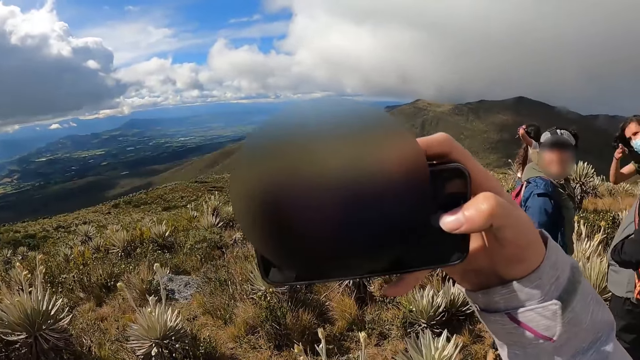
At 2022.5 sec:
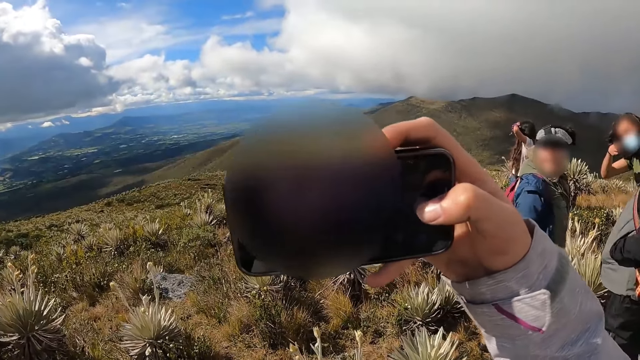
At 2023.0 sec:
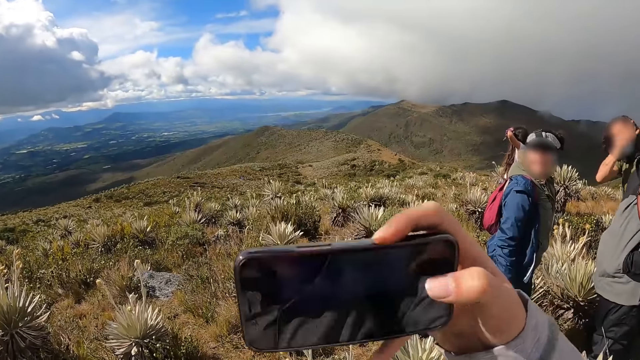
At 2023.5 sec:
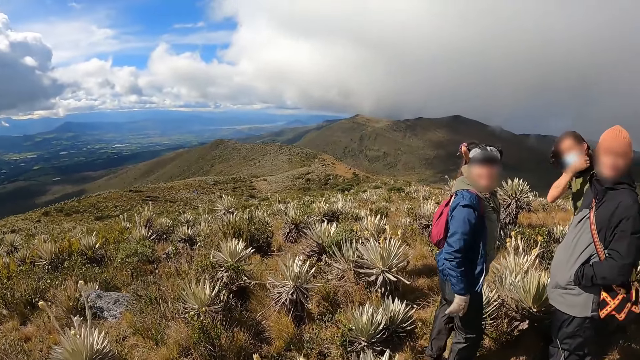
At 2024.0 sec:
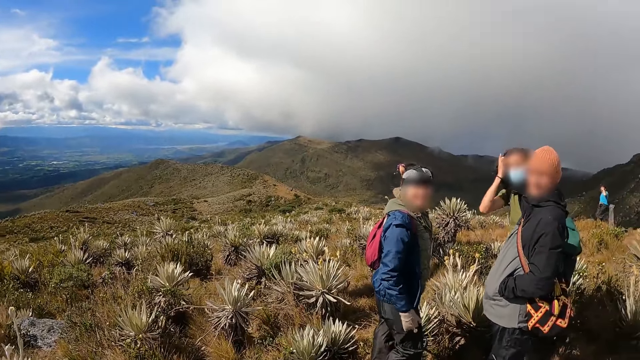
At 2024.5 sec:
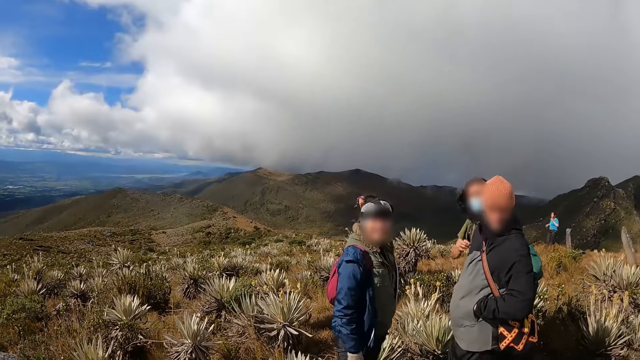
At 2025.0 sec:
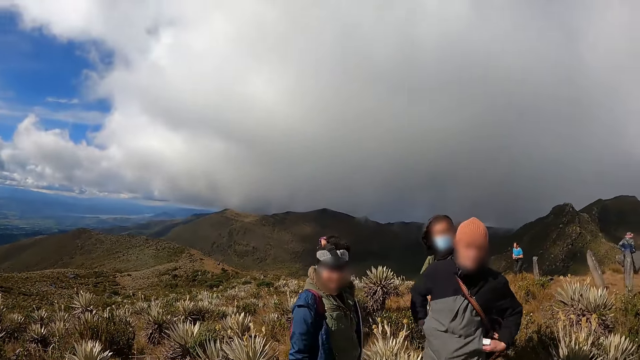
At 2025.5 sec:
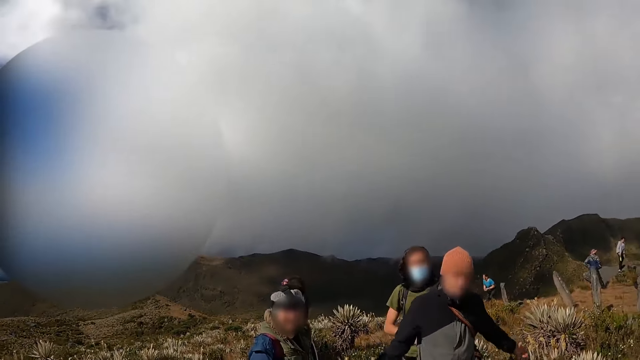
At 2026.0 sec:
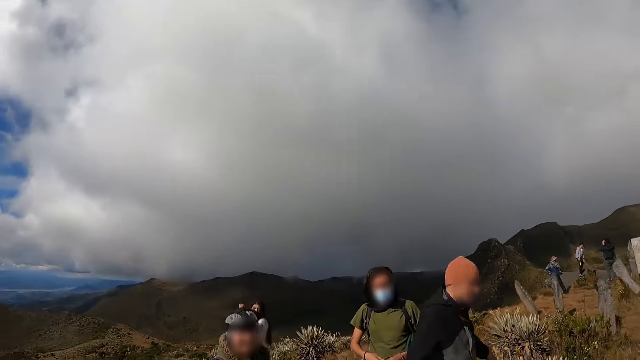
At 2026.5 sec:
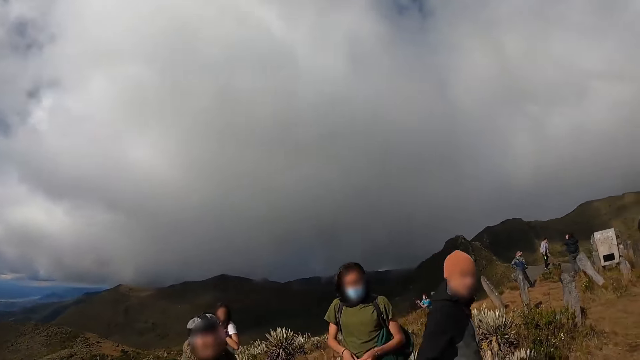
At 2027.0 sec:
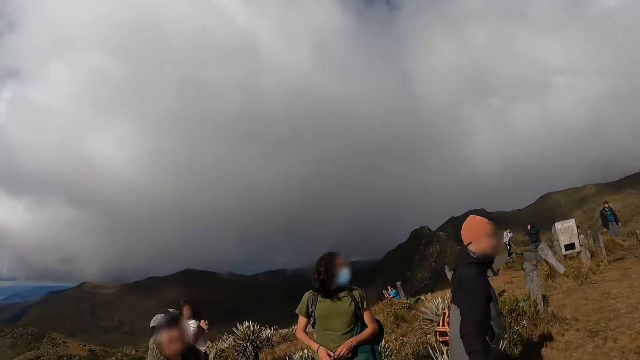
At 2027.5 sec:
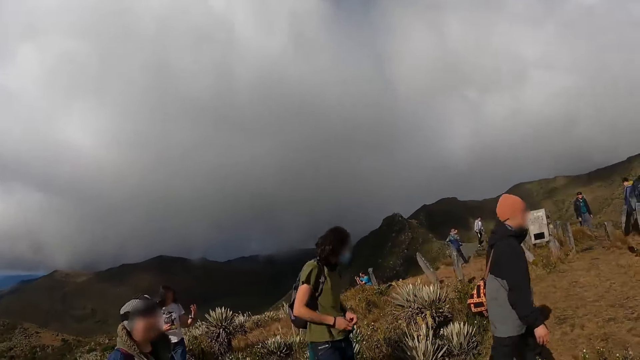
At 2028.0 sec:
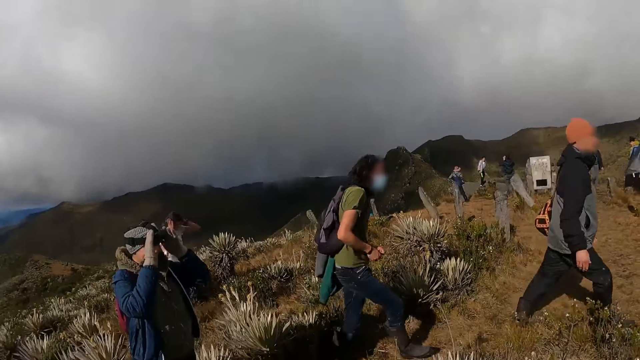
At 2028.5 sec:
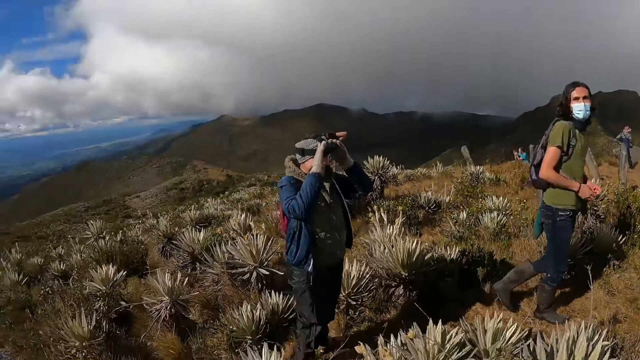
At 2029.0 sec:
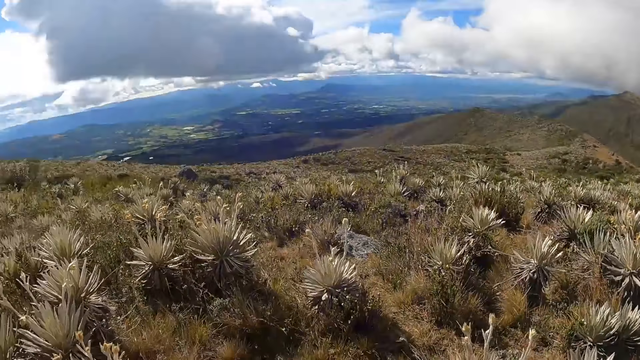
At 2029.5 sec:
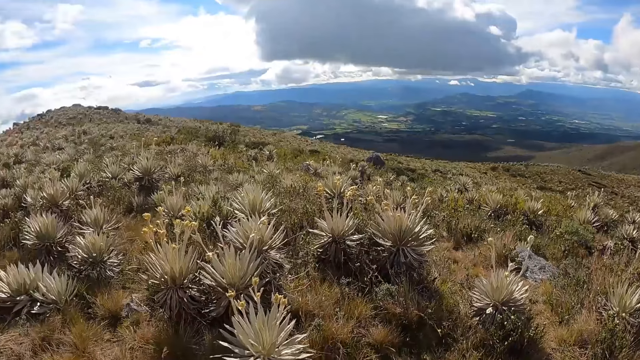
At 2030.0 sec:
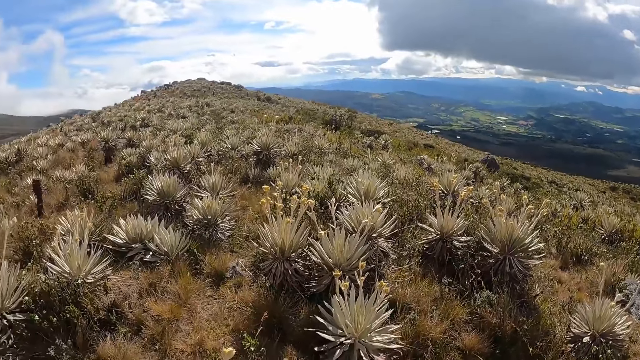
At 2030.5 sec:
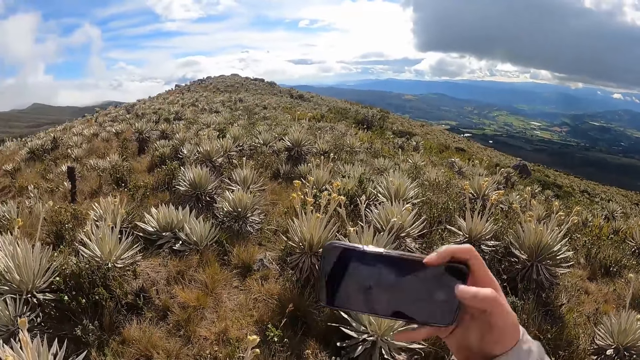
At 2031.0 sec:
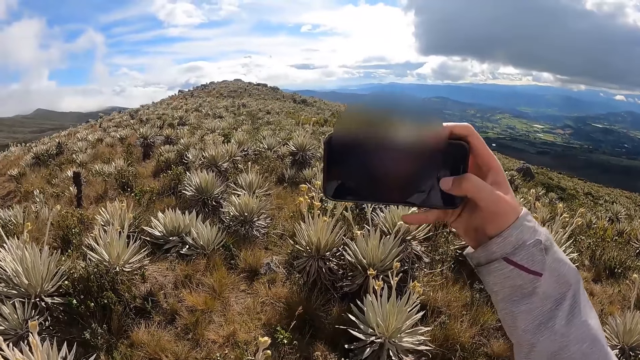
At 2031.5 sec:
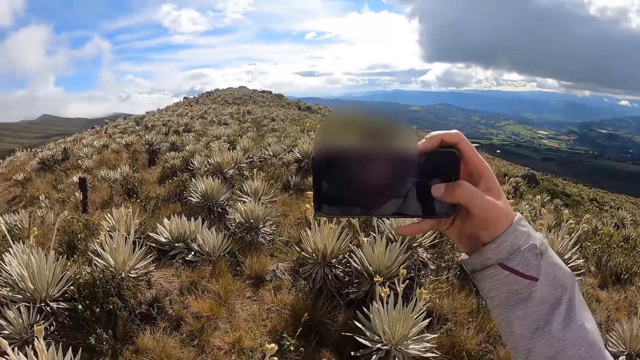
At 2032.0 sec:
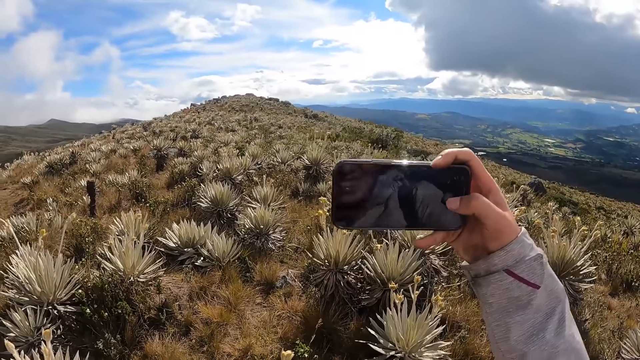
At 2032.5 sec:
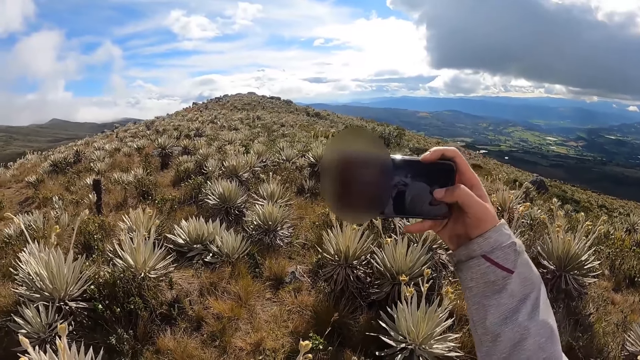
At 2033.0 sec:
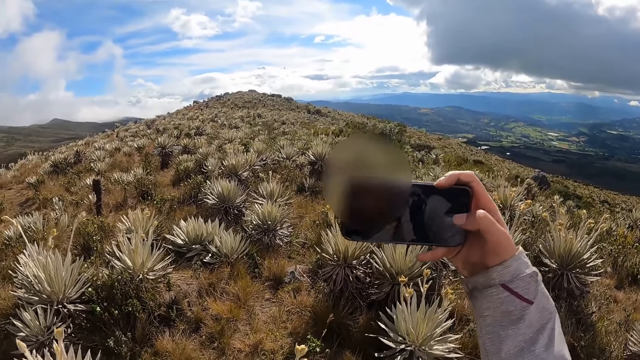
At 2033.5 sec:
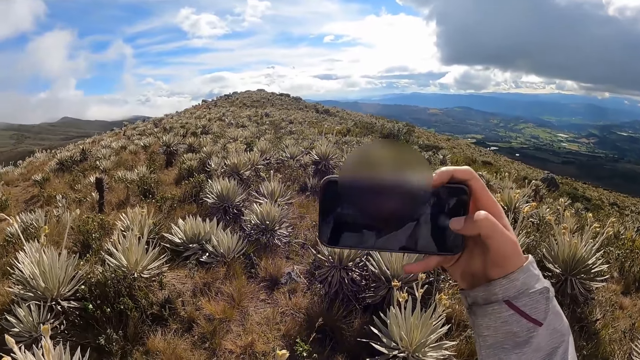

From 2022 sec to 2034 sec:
The camera wearer converses with the man, another man and the woman. The woman touches a device on her head with her hands. The camera wearer snaps a picture with the phone in her right hand.

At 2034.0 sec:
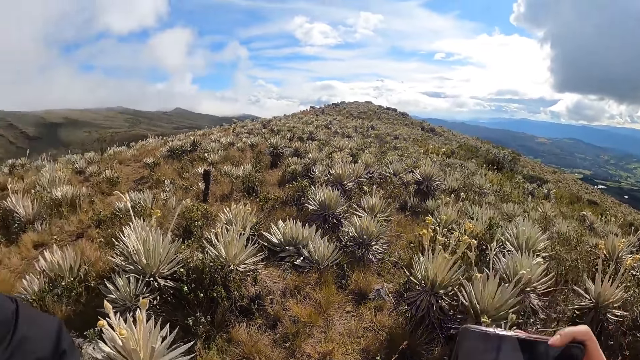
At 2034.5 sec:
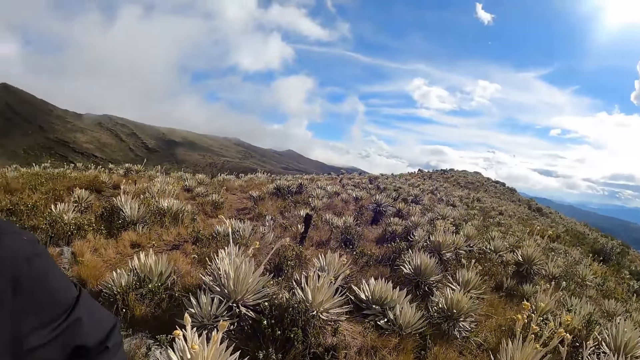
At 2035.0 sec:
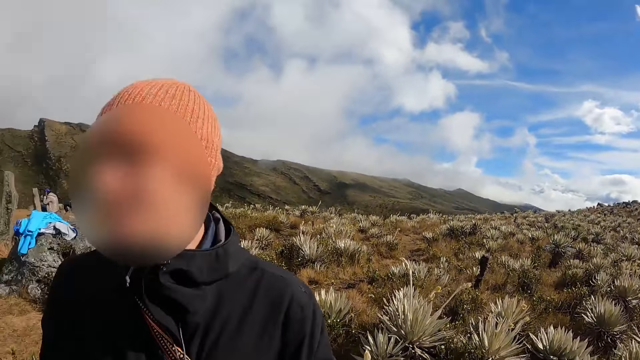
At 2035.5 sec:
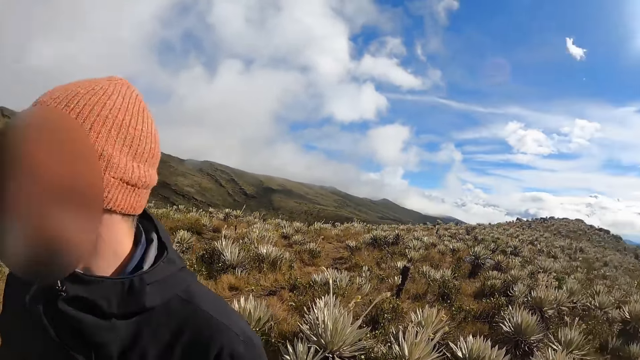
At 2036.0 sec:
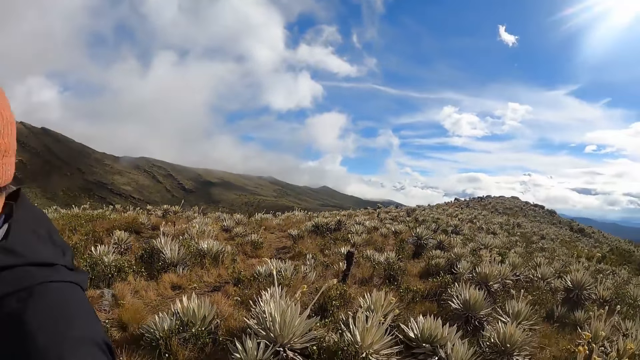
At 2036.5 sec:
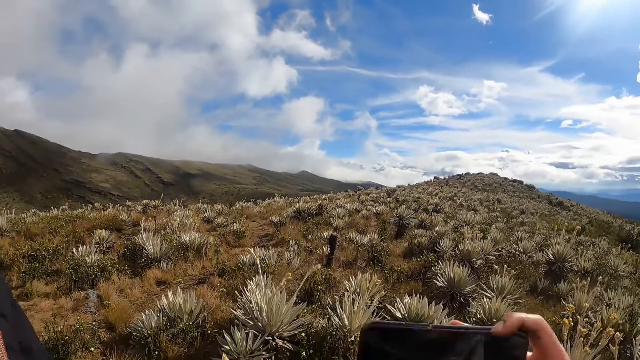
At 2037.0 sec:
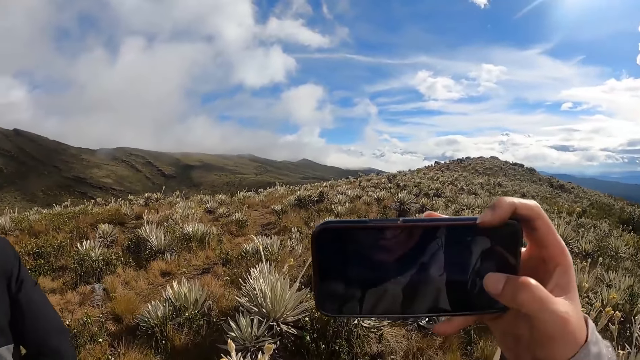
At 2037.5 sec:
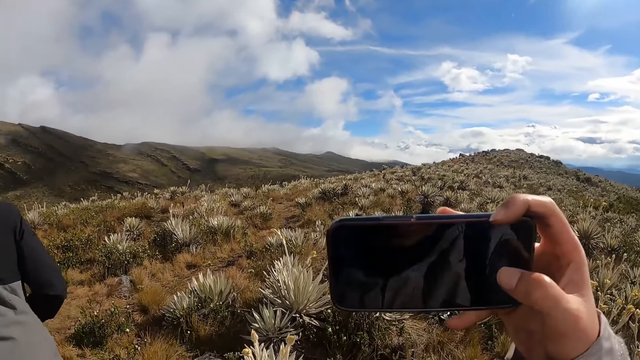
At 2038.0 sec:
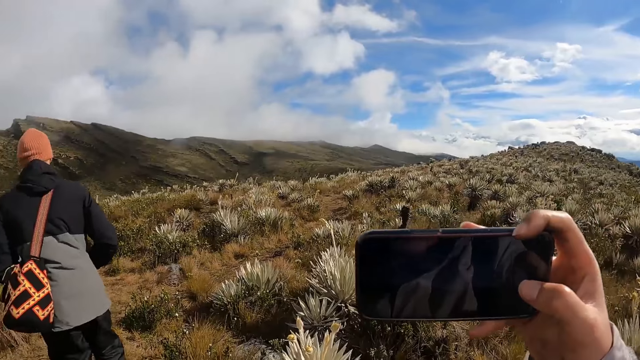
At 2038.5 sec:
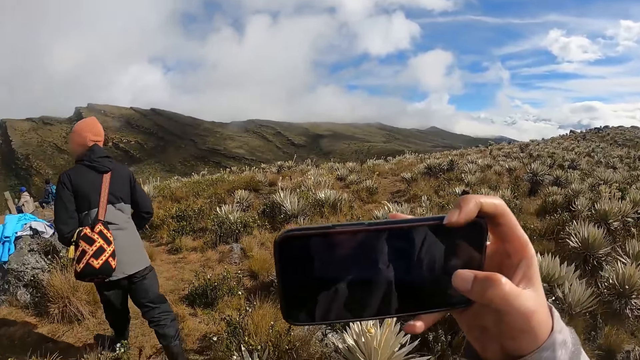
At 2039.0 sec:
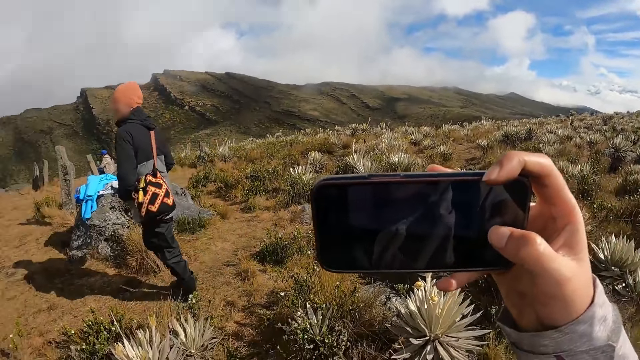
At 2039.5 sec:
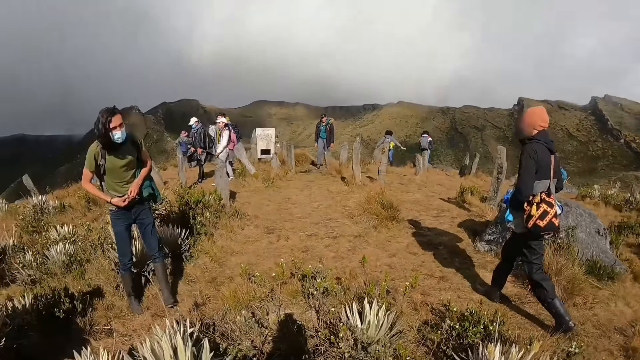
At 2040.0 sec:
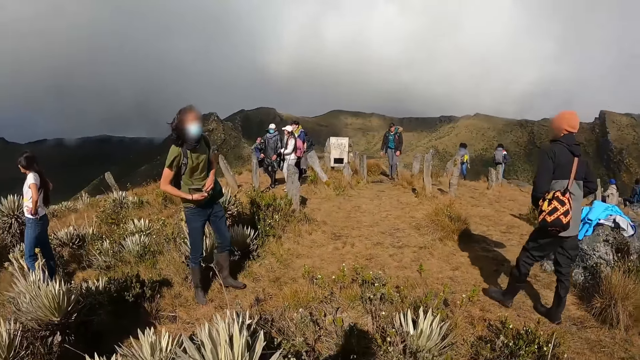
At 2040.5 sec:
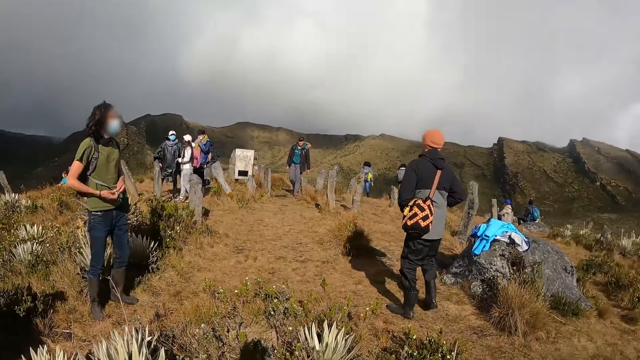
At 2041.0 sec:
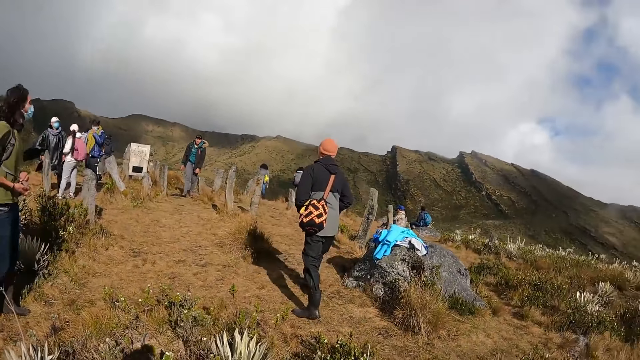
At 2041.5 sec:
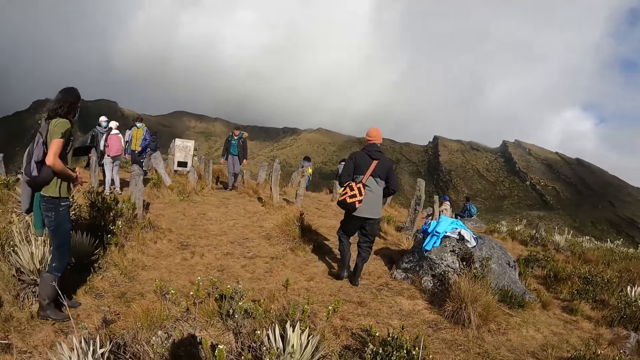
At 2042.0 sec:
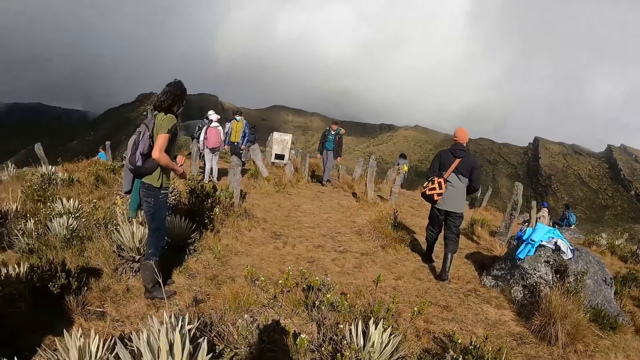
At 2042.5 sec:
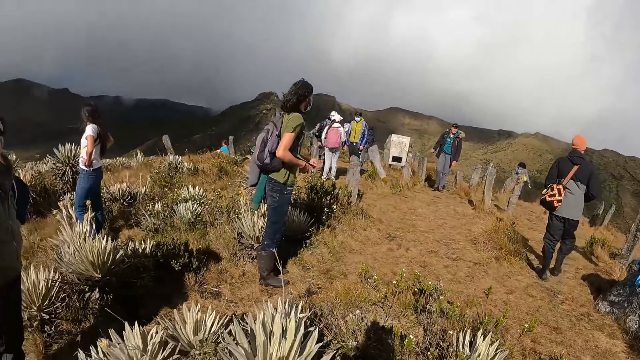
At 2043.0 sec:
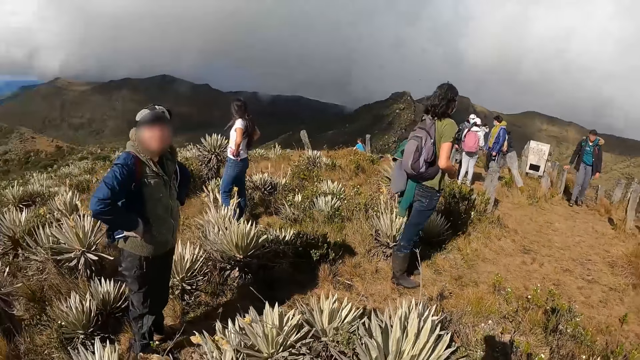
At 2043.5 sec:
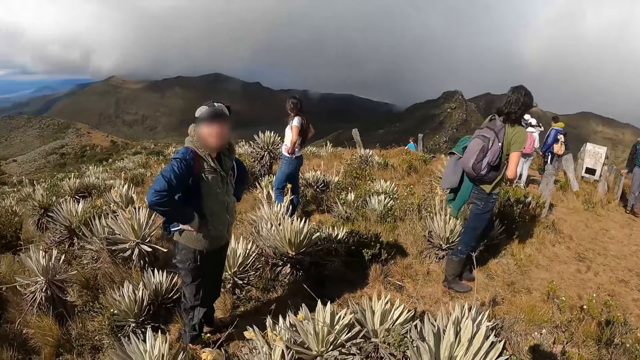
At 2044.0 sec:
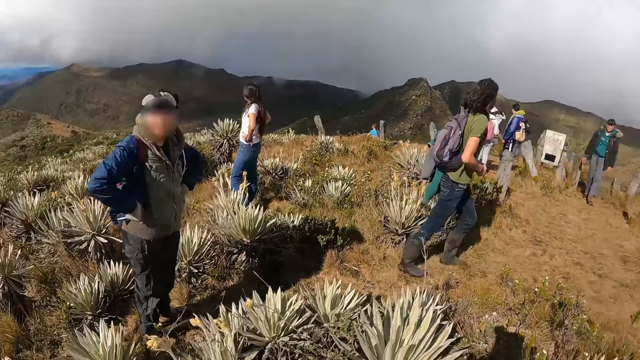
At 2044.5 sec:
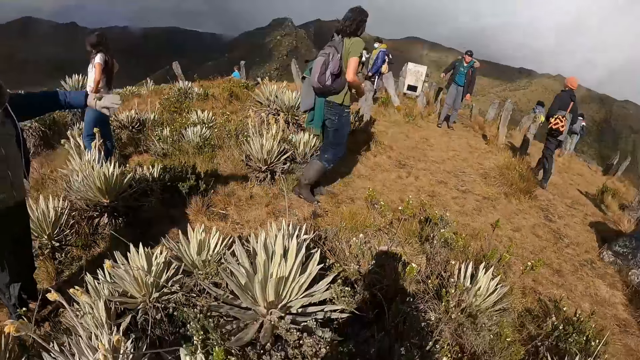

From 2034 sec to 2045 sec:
A man converses with the camera wearer. The camera wearer snaps a picture with the phone in her right hand. Another man converses with the first man.
